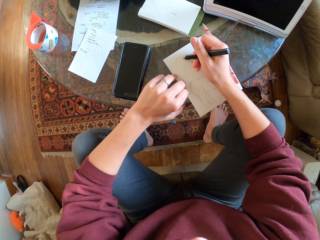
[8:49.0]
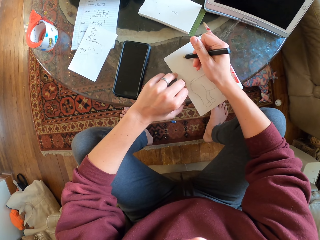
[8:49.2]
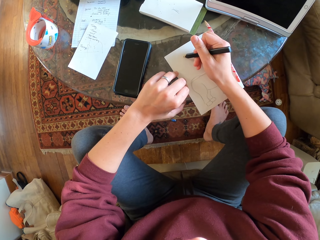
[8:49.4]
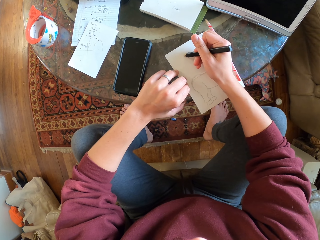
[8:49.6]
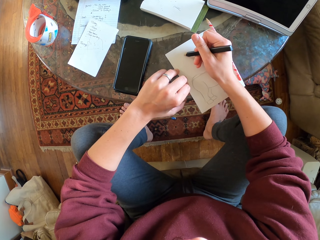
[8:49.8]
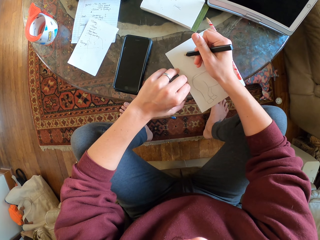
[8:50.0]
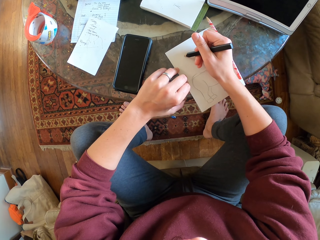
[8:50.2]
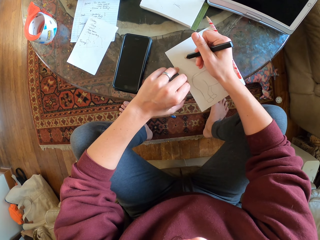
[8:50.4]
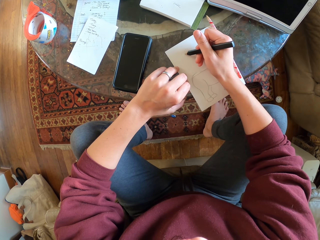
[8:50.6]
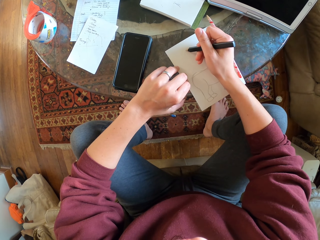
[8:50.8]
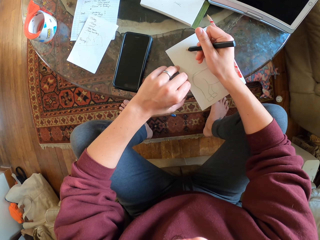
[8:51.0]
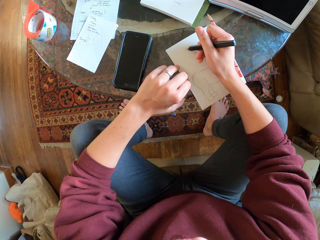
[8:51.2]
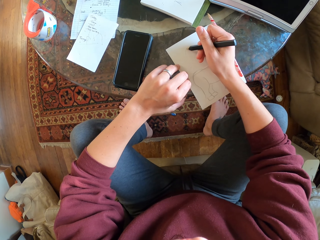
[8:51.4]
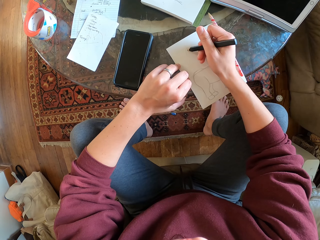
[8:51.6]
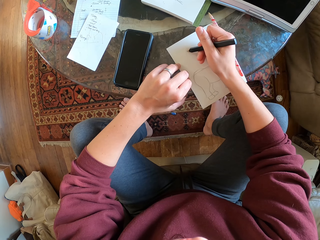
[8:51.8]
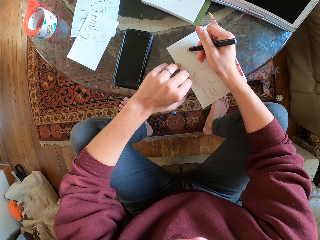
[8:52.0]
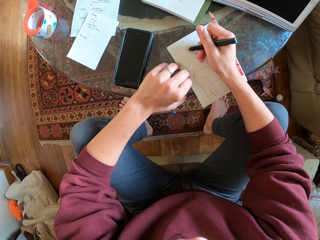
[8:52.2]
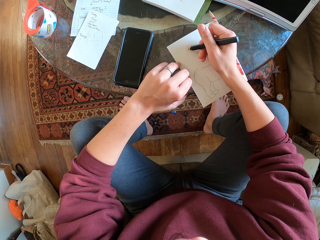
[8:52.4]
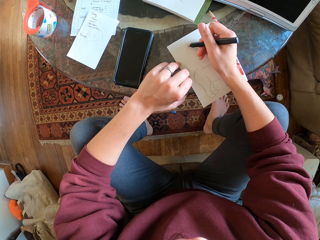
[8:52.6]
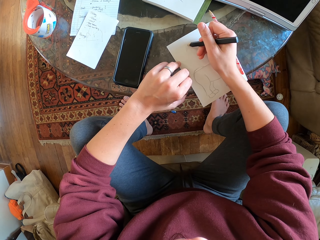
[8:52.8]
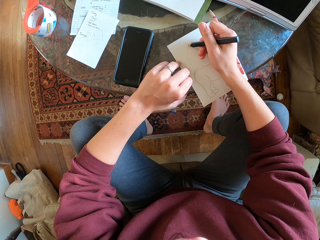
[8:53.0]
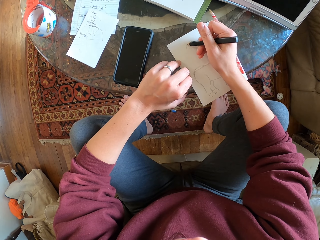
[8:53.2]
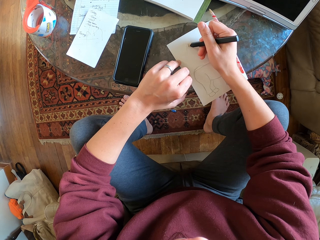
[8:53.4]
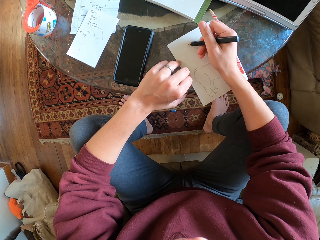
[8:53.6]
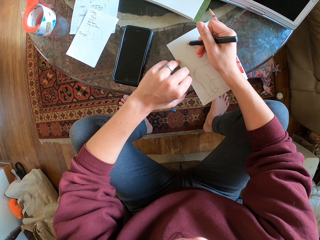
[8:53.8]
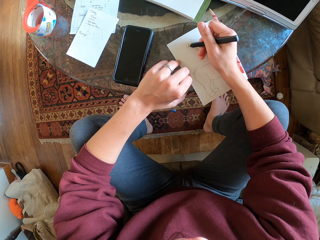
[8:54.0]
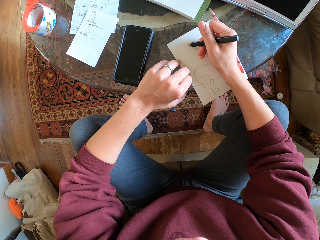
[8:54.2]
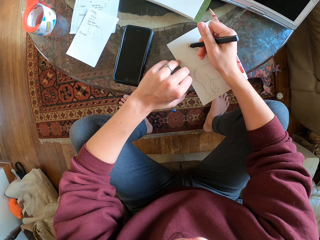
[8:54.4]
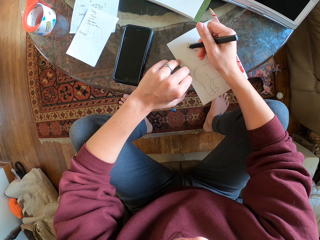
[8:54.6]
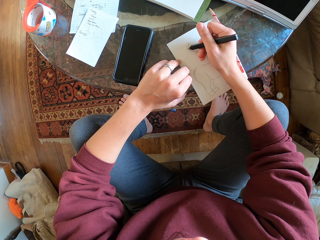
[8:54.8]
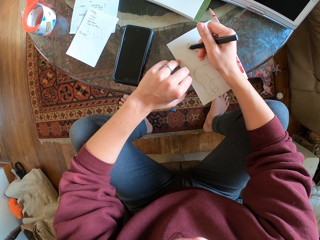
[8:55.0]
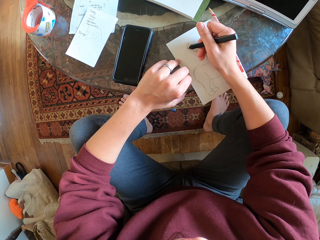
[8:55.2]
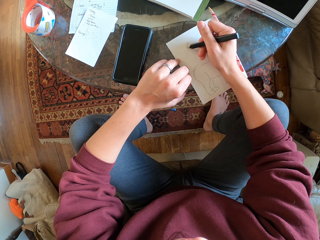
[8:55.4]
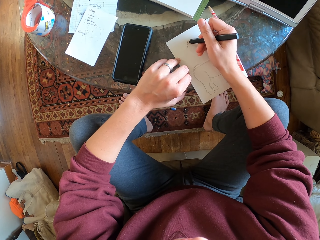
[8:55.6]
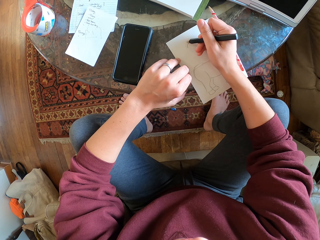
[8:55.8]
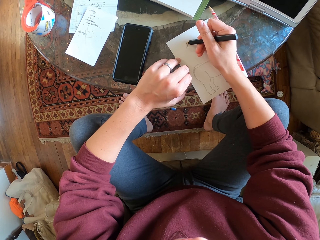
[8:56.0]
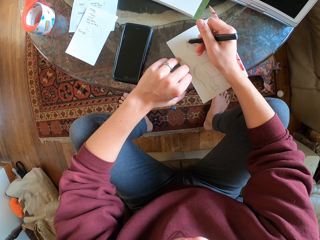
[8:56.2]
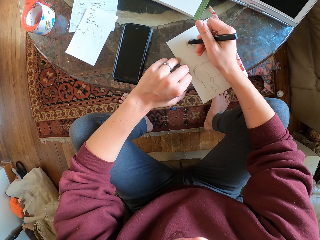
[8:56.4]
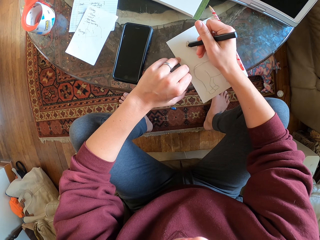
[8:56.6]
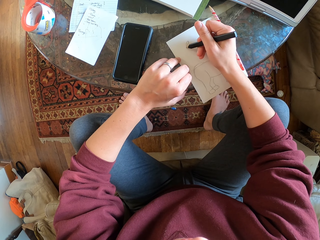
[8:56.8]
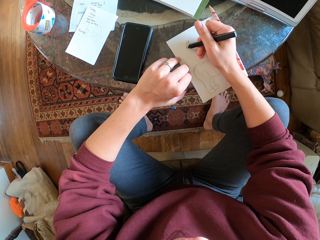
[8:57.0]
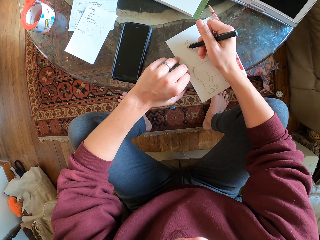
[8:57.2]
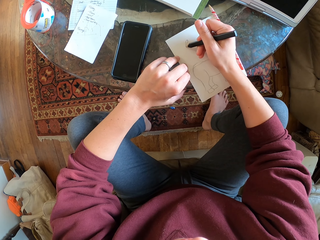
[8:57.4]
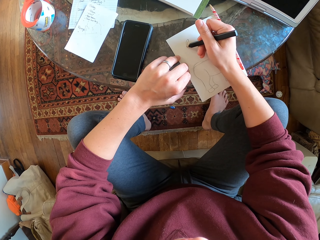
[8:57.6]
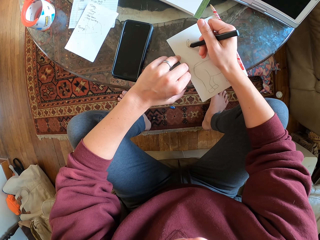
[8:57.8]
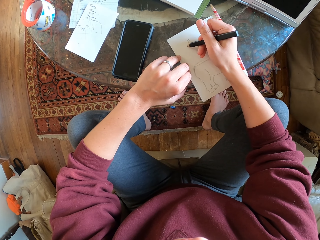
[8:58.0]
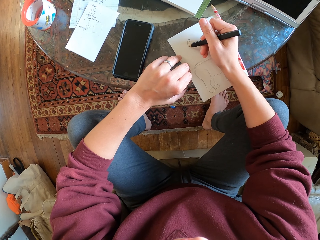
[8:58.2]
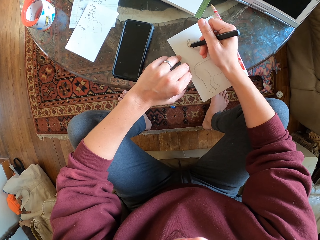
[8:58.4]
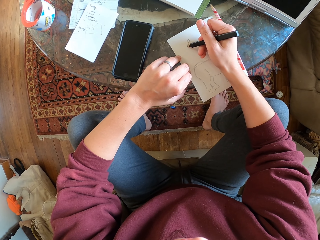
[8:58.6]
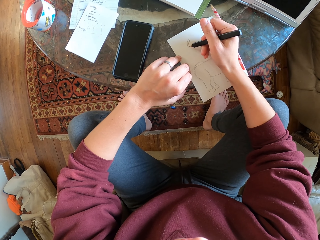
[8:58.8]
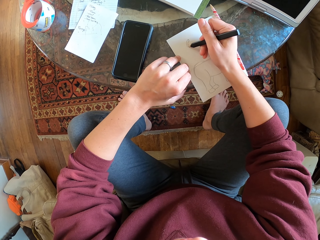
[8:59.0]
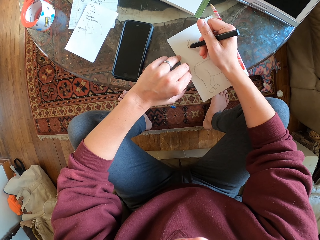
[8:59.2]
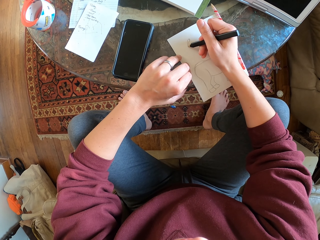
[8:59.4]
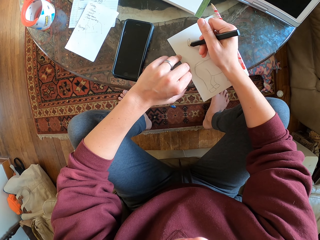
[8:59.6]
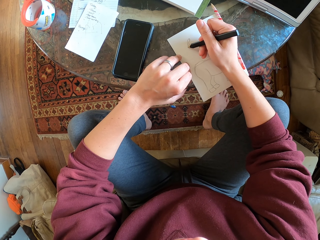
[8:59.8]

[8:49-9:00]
The camera wearer draws on a piece of paper.

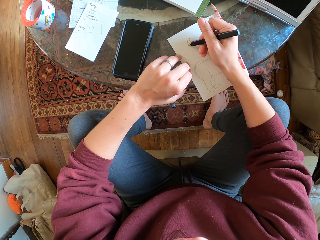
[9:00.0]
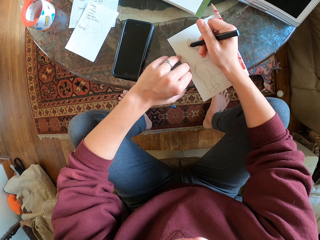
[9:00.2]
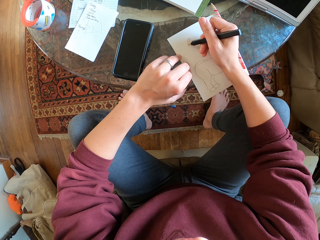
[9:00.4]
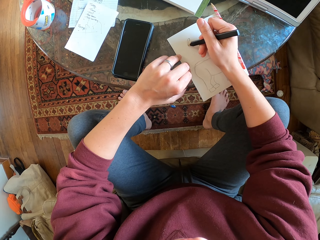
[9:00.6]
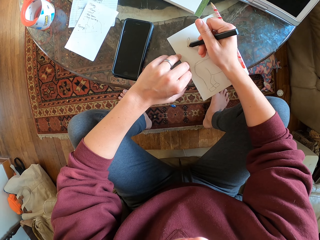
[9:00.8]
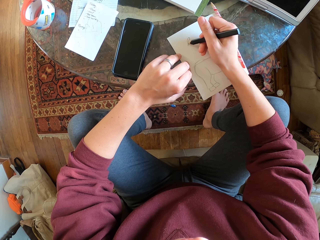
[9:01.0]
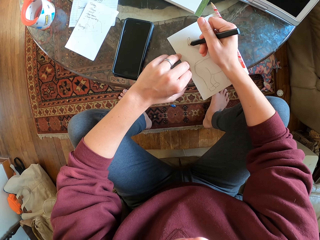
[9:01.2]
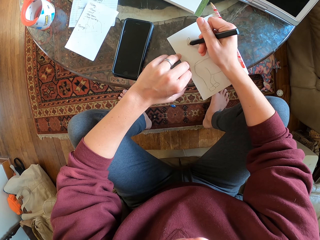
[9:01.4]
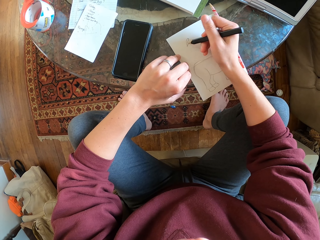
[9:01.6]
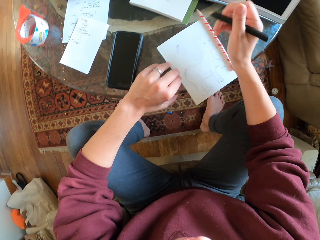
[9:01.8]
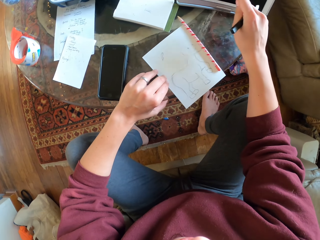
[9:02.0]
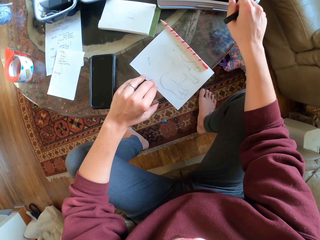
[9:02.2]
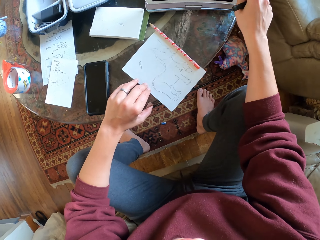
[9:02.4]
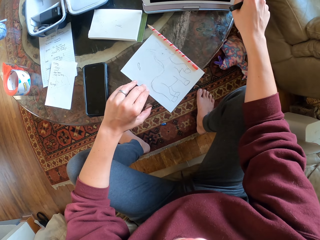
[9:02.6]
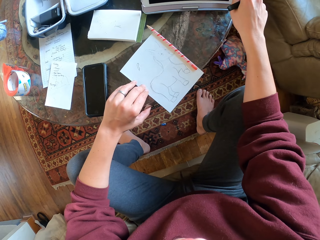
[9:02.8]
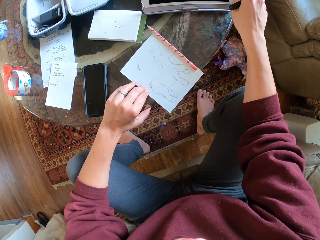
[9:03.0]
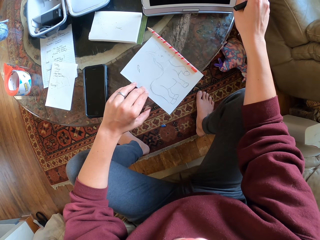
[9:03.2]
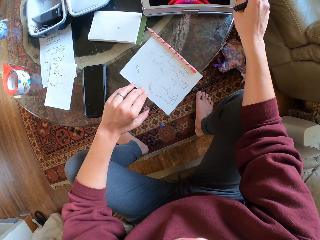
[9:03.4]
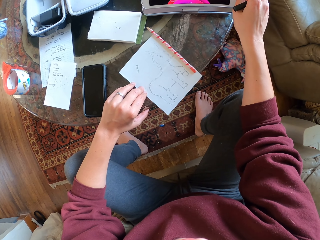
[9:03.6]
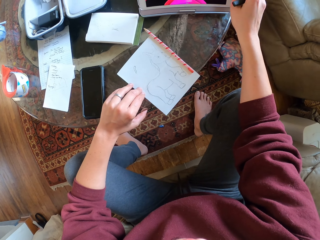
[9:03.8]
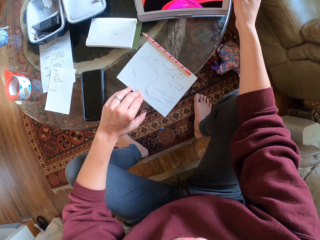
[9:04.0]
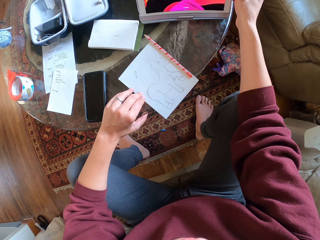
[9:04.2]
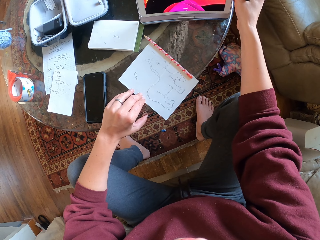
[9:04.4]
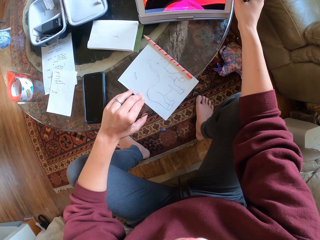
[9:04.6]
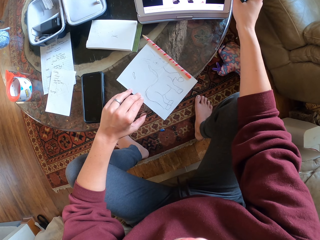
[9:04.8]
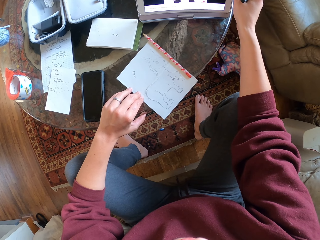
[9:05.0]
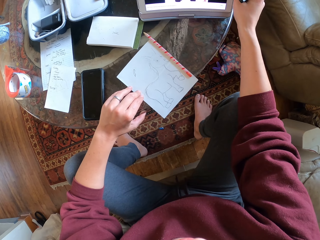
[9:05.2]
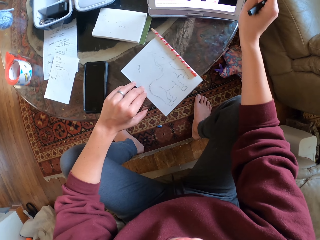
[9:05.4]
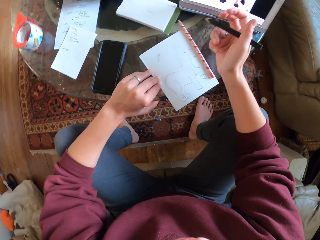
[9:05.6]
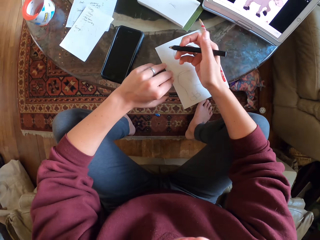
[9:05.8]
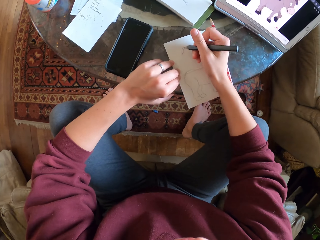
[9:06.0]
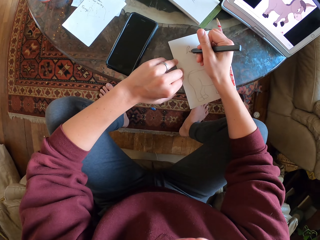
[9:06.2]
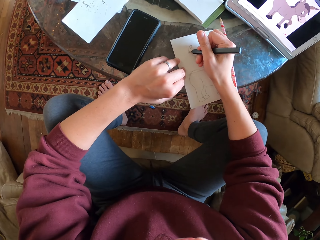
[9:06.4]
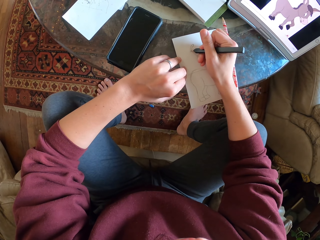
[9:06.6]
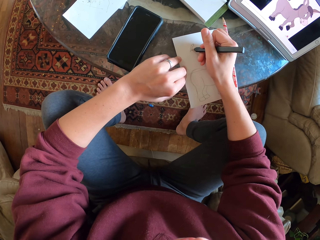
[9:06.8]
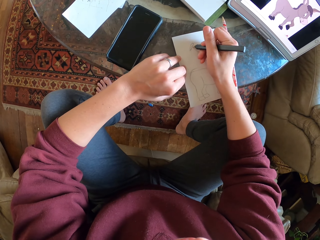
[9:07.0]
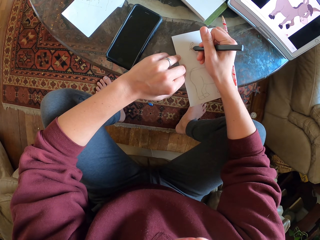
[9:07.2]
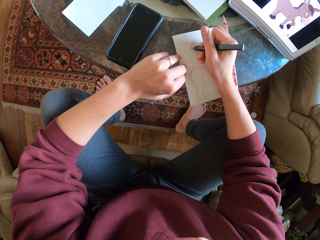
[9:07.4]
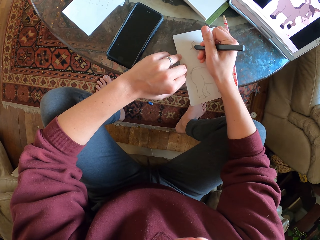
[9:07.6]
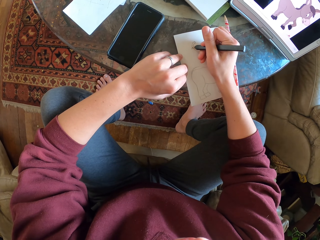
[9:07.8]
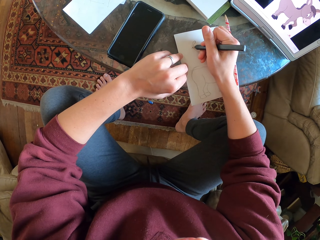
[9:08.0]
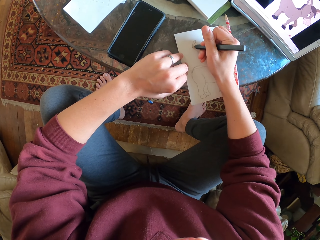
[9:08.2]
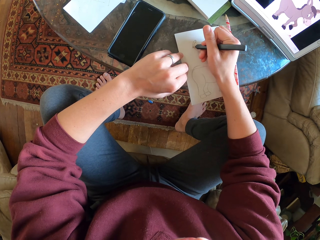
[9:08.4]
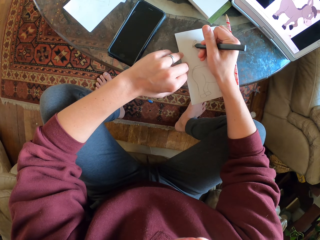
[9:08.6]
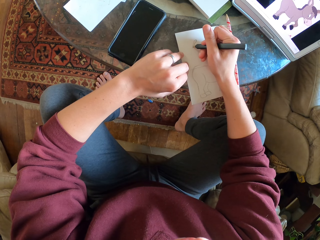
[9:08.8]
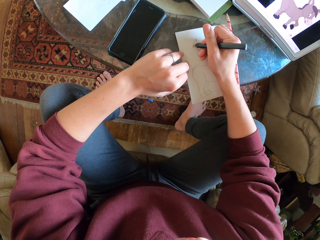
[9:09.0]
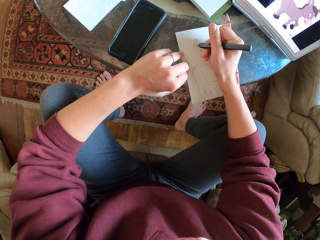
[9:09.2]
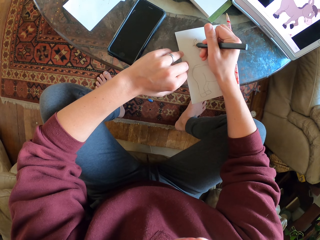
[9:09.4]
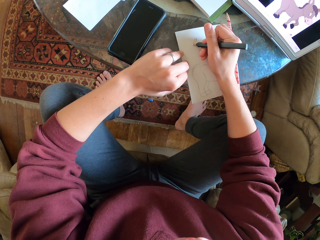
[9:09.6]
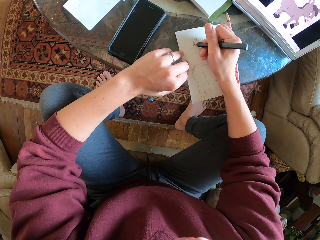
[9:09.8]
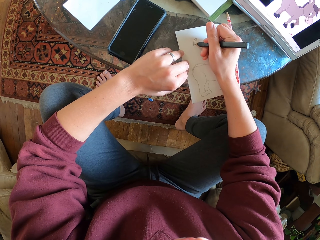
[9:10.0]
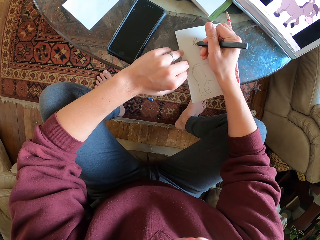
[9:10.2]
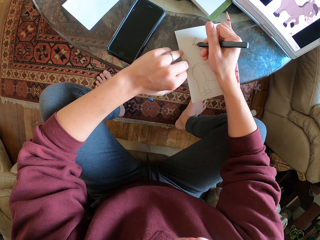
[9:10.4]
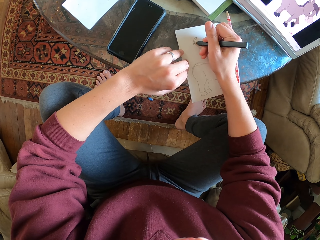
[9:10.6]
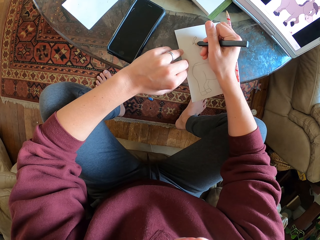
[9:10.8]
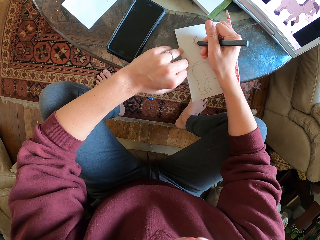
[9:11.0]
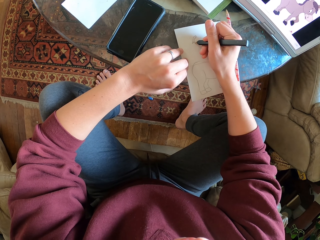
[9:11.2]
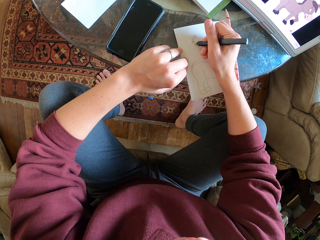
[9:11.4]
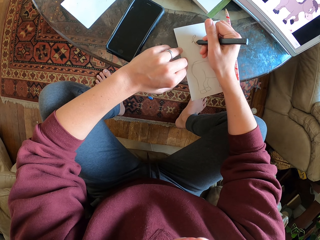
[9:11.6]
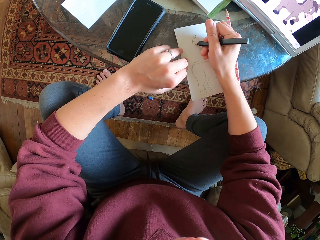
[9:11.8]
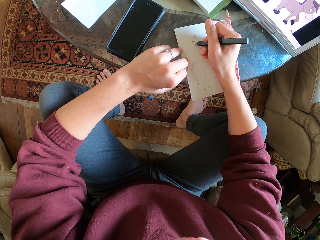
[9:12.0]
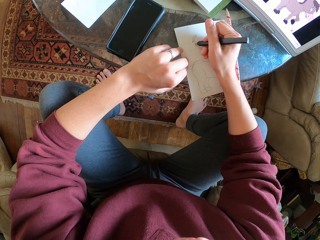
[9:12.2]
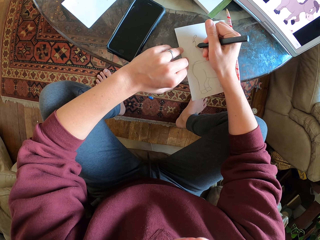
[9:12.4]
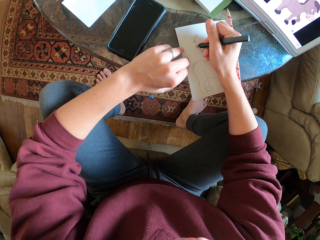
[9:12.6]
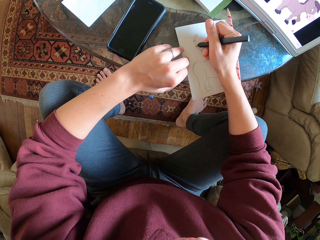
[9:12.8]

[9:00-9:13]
The camera wearer taps the tablet screen. They draw on a piece of paper.
